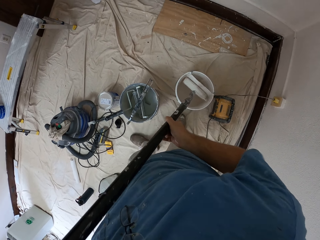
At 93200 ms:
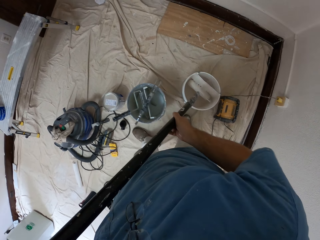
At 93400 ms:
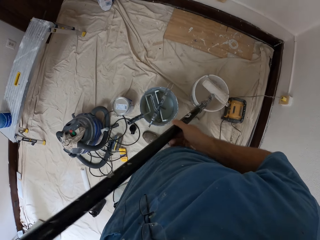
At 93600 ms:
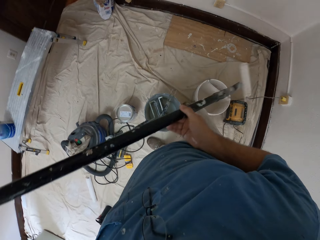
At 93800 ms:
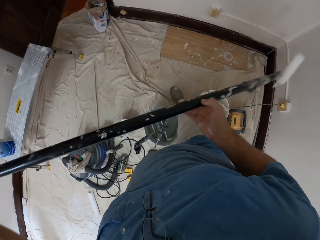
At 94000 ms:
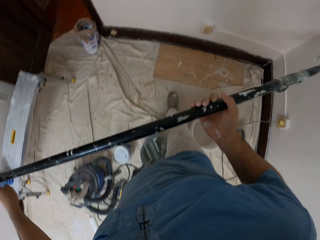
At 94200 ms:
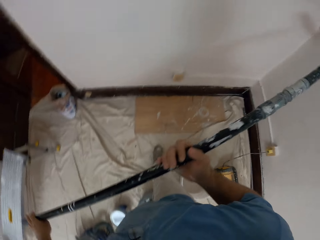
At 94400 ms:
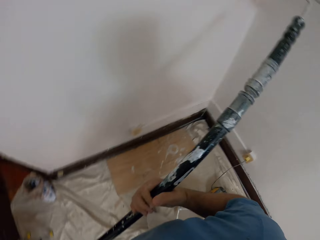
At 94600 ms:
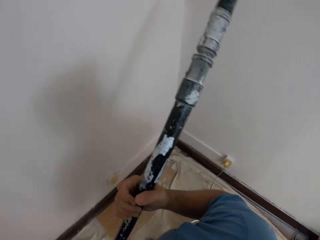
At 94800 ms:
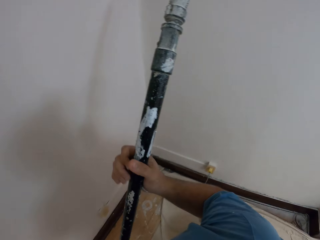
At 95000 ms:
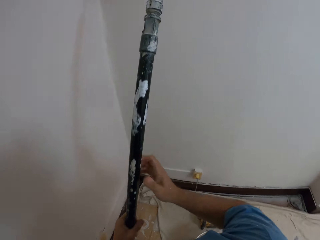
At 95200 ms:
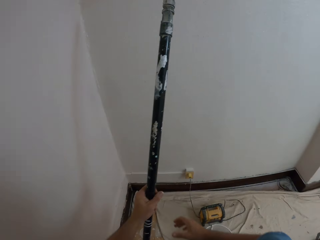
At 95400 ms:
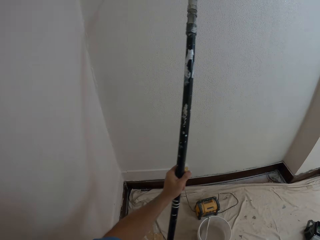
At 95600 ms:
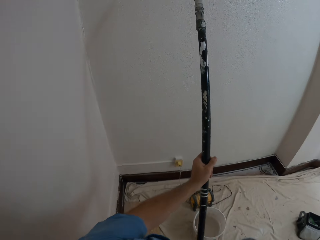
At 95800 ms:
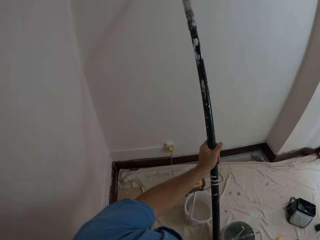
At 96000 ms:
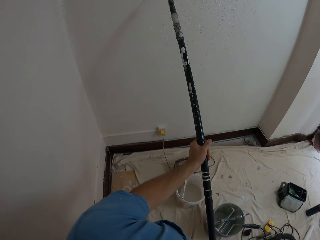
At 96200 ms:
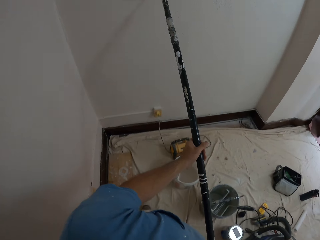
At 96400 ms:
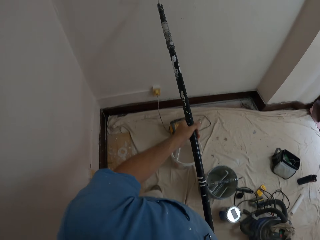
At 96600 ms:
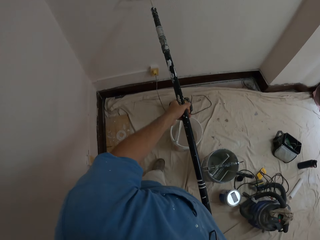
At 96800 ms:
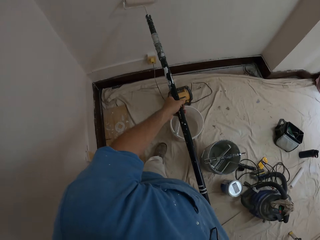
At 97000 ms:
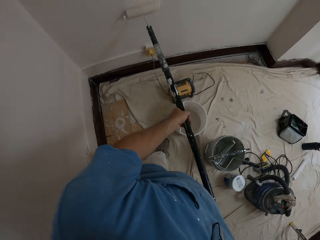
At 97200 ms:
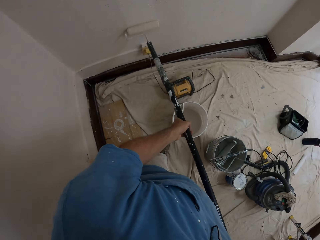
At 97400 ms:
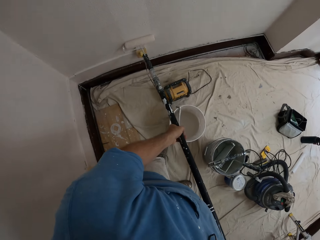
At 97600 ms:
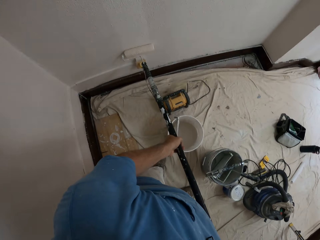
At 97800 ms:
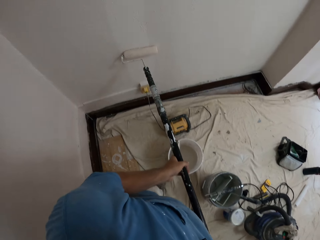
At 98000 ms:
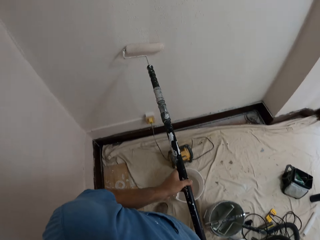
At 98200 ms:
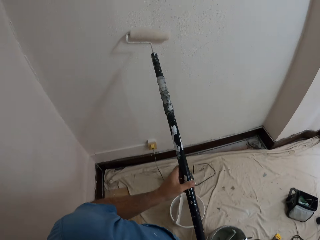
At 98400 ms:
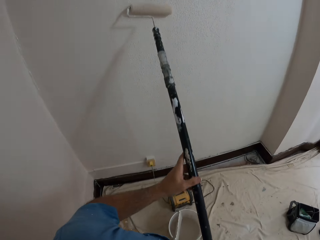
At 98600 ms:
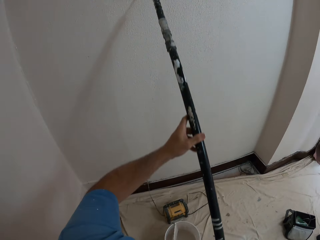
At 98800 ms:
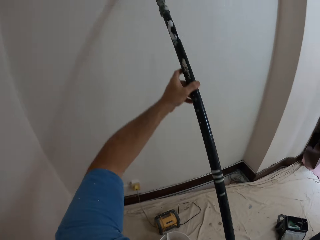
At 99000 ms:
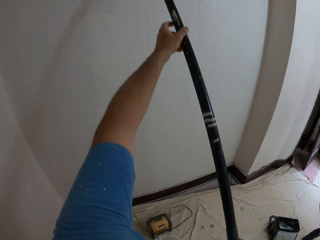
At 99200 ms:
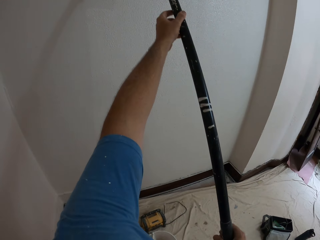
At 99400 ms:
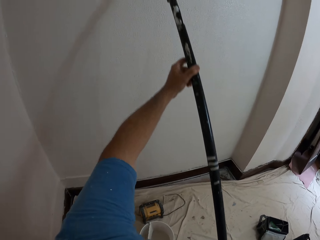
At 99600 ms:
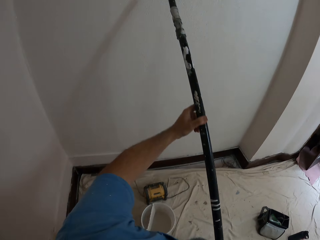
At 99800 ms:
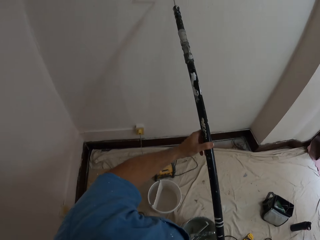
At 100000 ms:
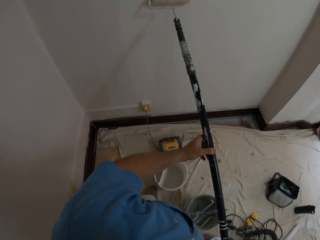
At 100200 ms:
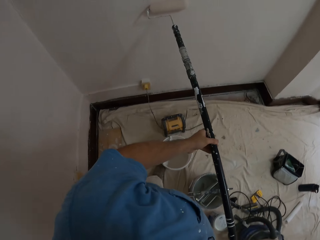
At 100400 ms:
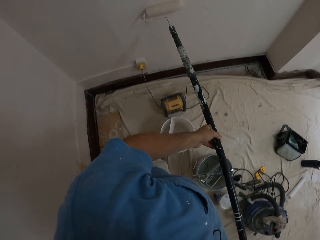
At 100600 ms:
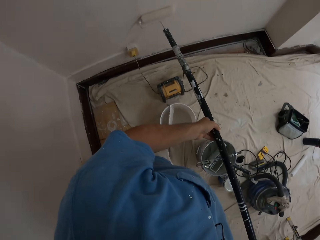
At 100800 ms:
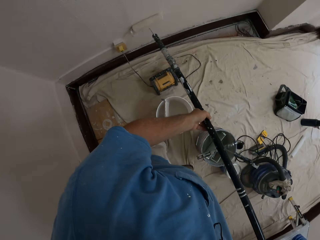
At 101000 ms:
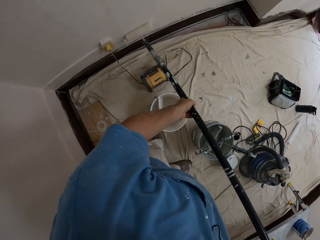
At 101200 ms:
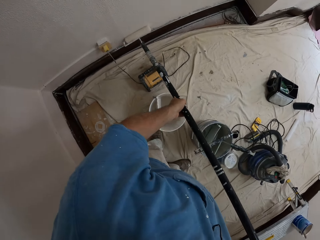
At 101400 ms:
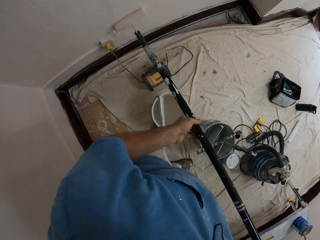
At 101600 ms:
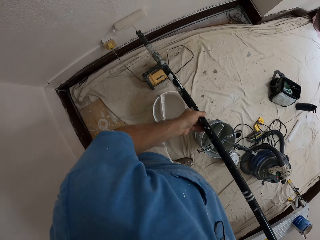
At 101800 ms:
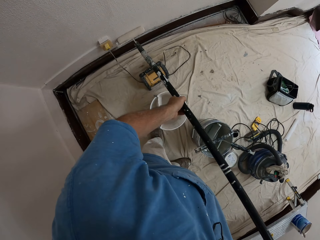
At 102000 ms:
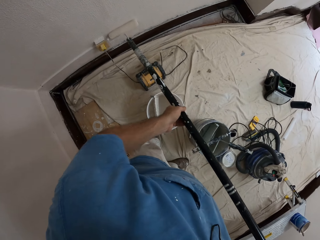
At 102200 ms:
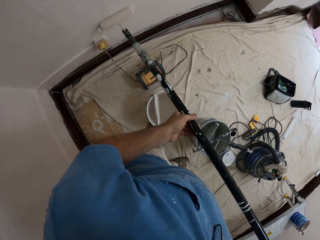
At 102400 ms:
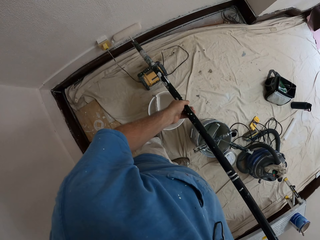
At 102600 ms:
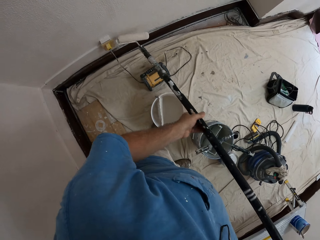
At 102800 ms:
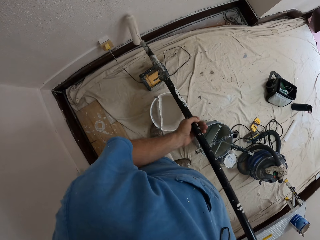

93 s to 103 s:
The camera wearer paints the walls with the extendable paint roller in both hands.

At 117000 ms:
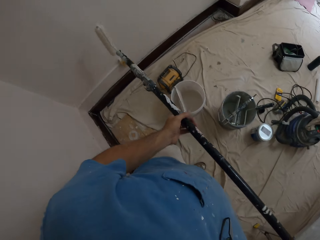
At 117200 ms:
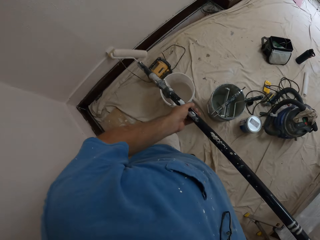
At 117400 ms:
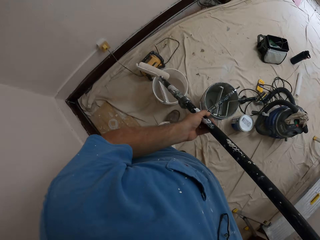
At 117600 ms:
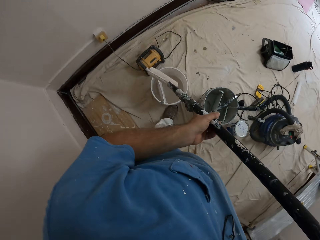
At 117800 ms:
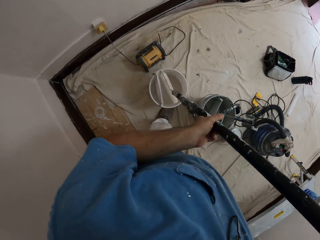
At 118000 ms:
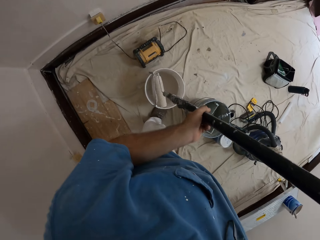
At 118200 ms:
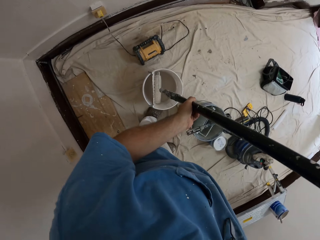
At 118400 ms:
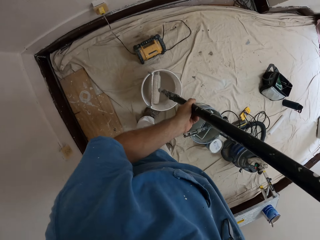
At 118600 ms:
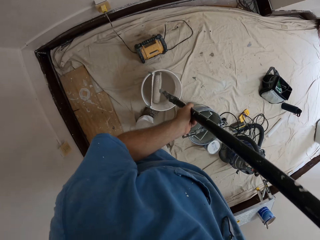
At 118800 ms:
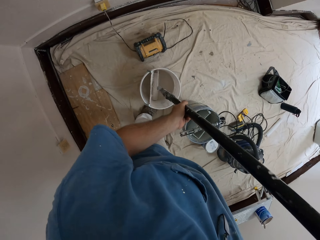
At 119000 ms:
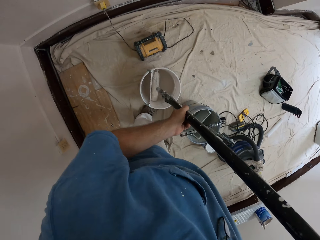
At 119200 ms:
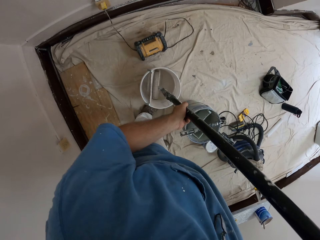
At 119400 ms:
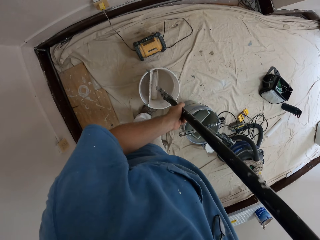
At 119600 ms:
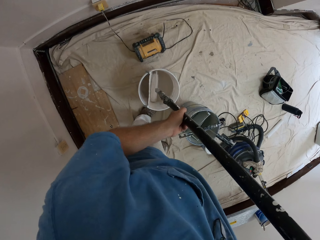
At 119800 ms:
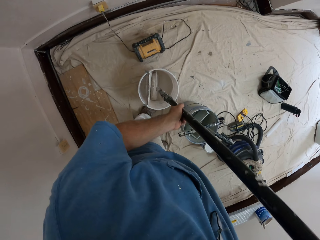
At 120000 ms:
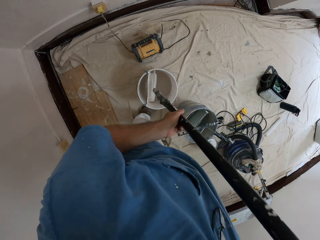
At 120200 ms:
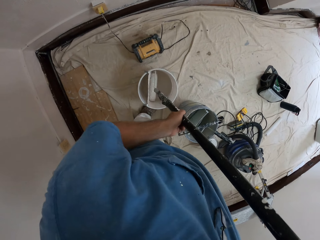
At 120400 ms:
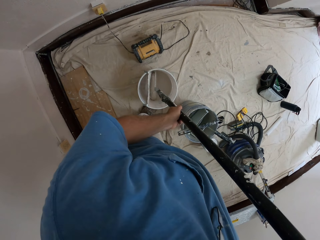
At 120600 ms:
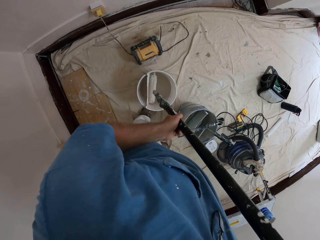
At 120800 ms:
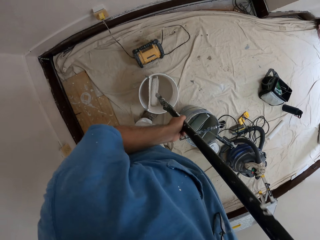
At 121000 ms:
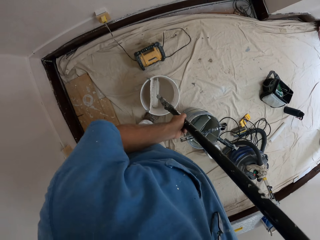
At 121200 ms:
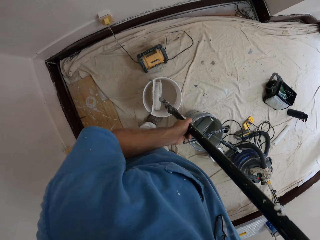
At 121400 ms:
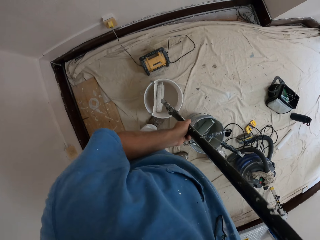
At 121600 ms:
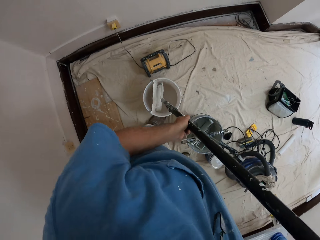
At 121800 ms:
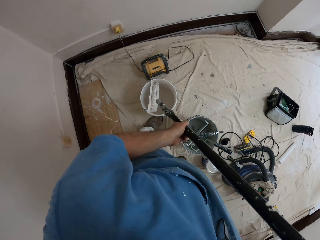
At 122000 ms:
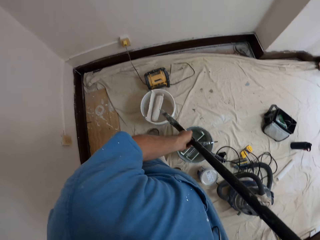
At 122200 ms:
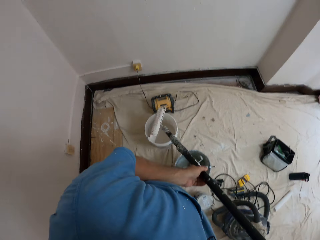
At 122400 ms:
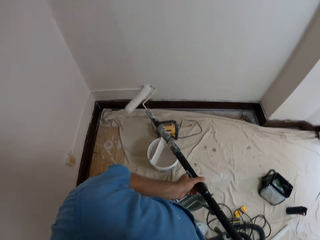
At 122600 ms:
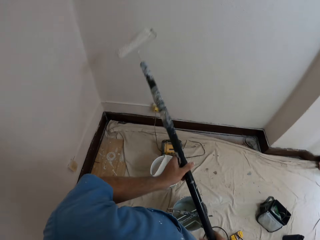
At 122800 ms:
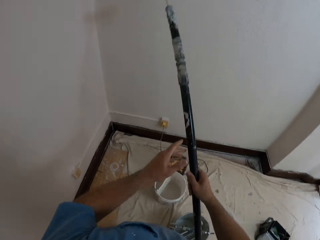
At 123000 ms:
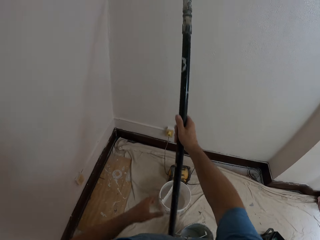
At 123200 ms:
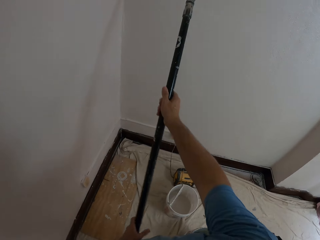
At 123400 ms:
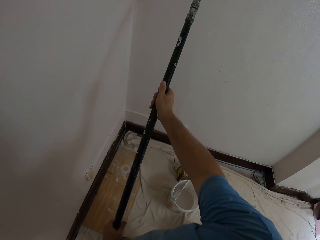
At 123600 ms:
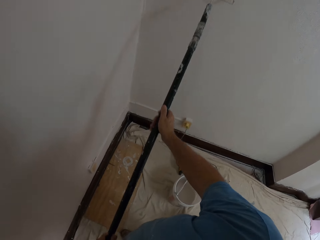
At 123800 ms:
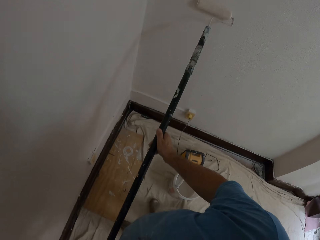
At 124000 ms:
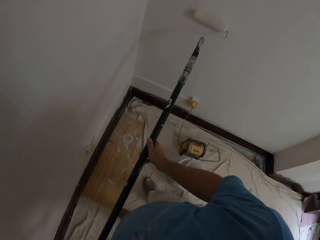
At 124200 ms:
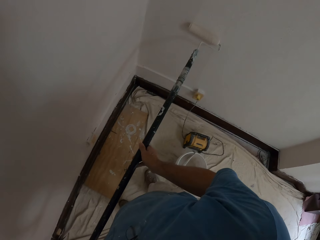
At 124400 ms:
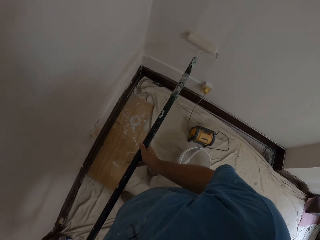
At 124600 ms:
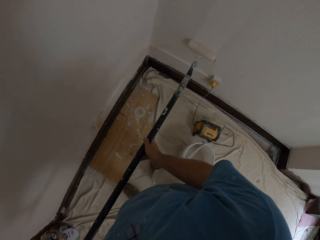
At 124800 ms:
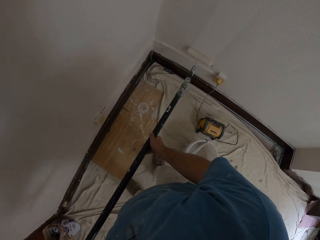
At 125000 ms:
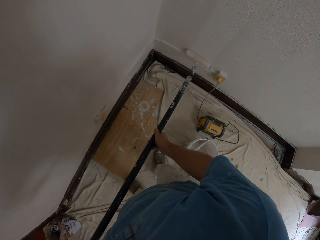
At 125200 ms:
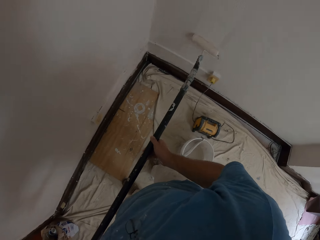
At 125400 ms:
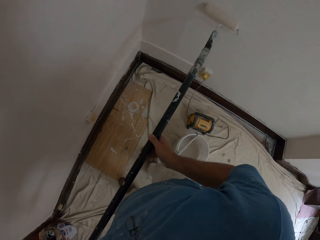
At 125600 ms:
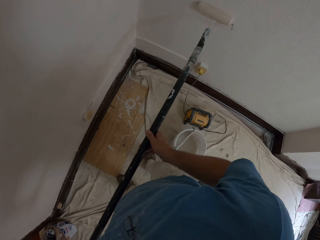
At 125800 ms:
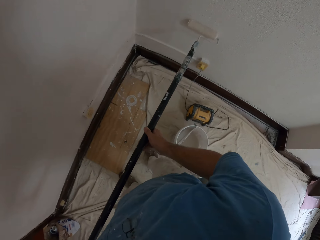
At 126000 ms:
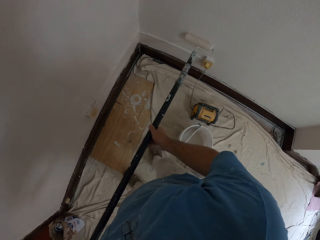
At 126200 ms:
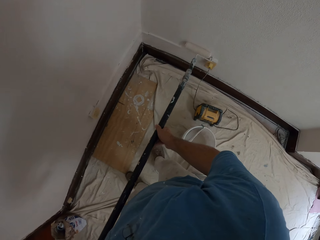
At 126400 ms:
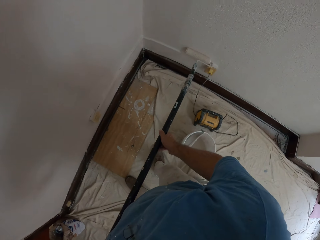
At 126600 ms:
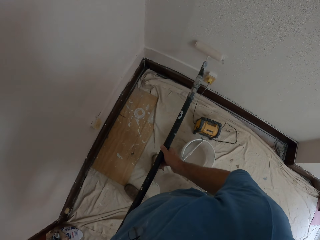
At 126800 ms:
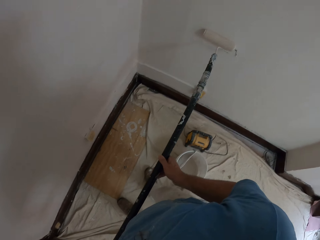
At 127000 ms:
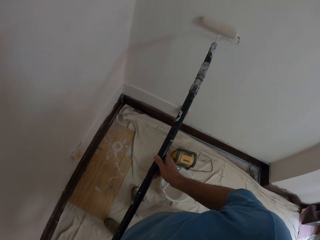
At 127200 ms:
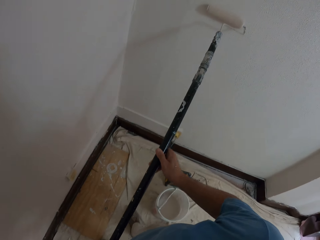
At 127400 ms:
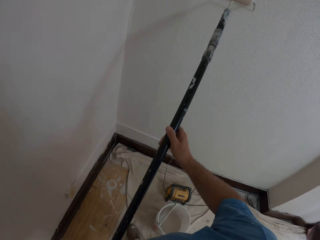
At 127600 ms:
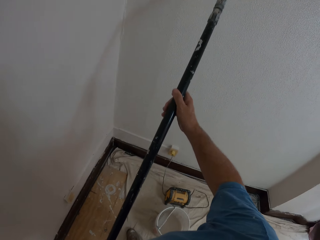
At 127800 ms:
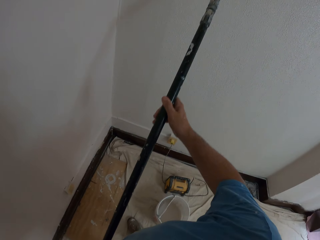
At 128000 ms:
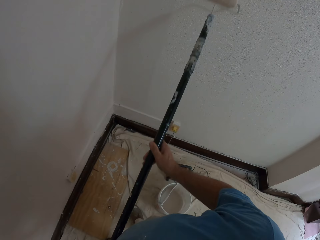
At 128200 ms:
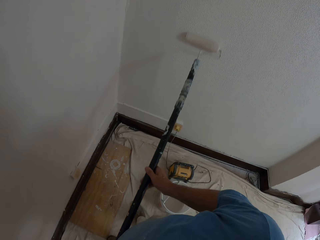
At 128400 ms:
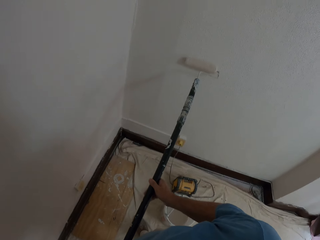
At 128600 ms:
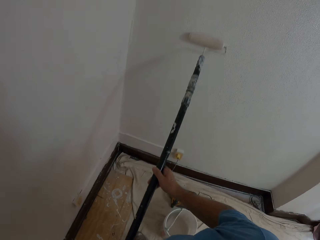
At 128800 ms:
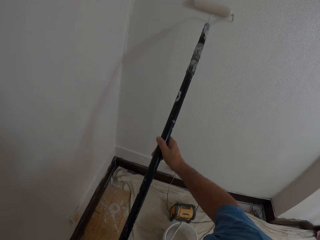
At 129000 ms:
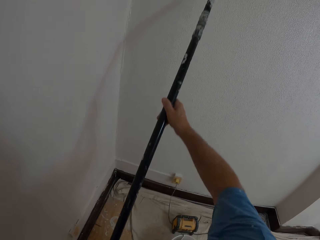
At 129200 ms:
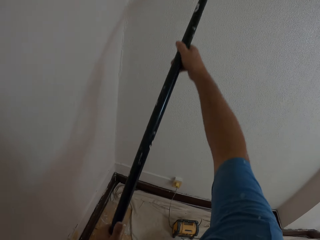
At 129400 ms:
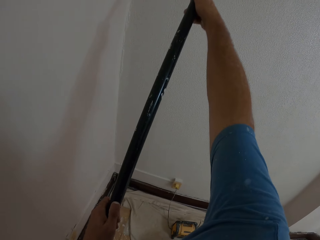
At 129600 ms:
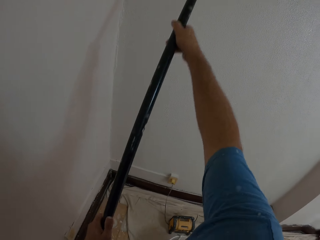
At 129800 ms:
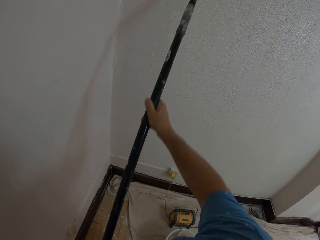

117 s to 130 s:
The camera wearer dips the extendable paint roller into the bucket of paint with both hands. They paint the walls with the extendable paint roller in both hands.
